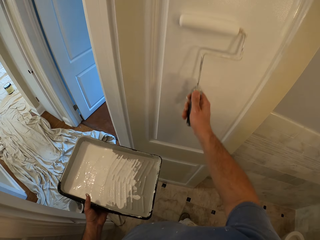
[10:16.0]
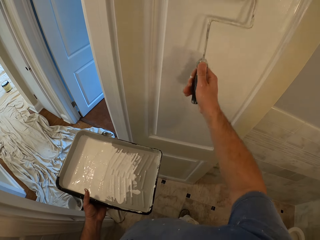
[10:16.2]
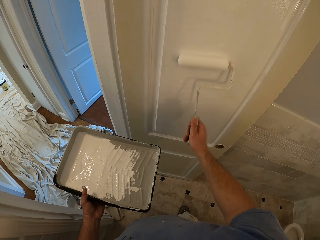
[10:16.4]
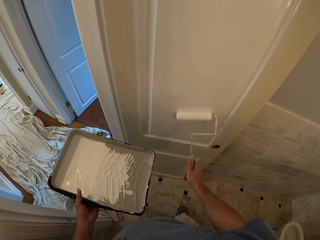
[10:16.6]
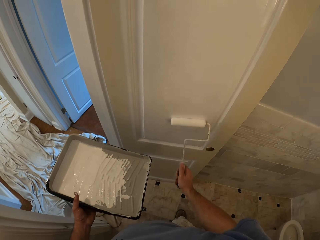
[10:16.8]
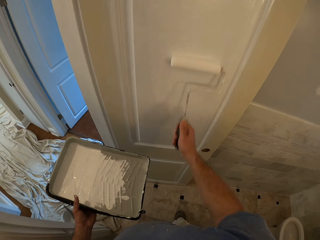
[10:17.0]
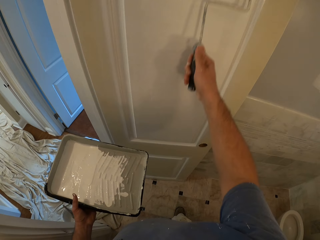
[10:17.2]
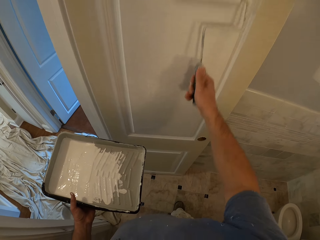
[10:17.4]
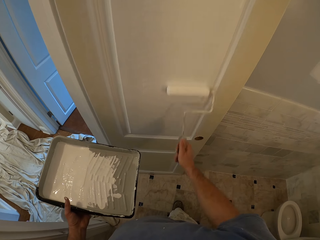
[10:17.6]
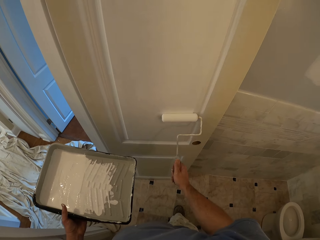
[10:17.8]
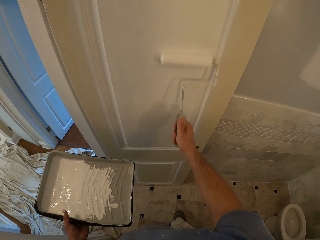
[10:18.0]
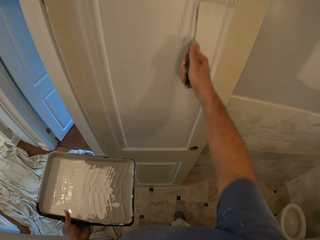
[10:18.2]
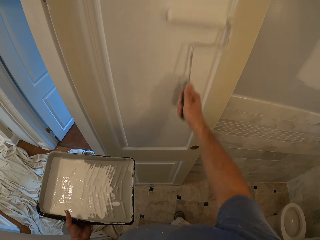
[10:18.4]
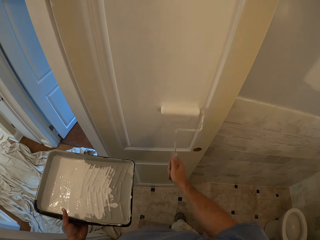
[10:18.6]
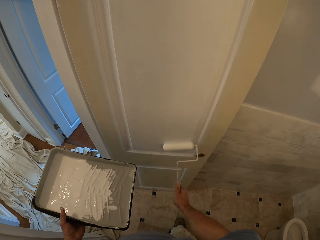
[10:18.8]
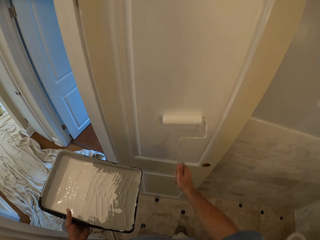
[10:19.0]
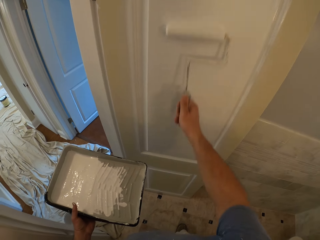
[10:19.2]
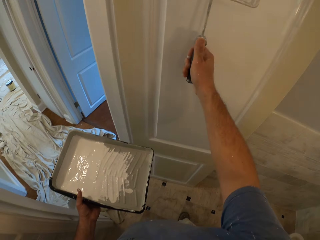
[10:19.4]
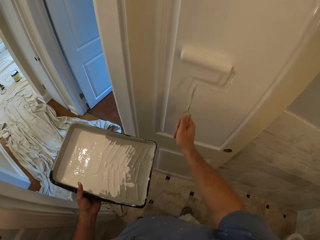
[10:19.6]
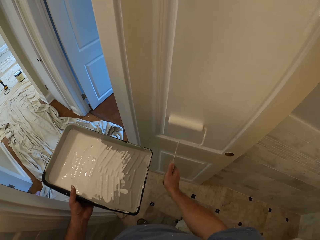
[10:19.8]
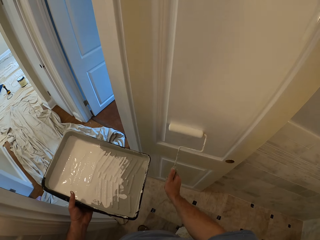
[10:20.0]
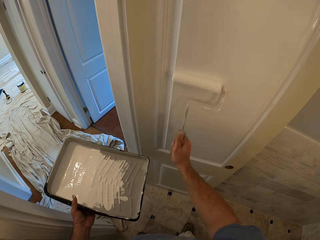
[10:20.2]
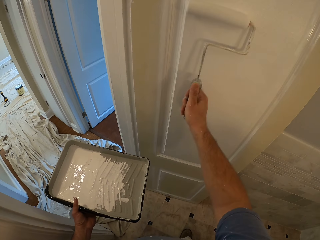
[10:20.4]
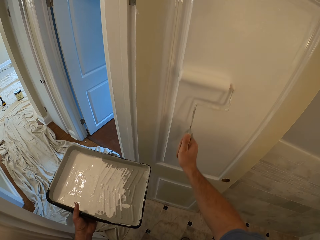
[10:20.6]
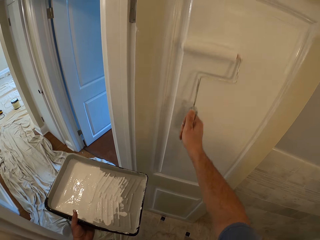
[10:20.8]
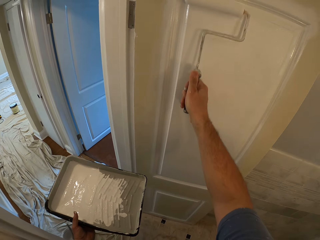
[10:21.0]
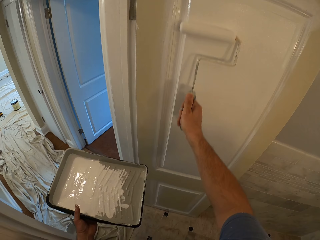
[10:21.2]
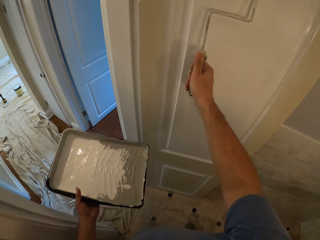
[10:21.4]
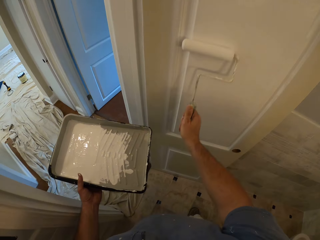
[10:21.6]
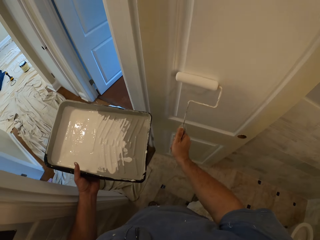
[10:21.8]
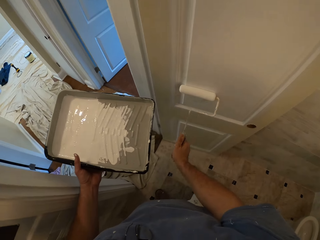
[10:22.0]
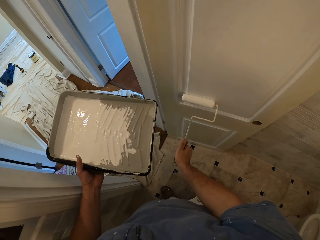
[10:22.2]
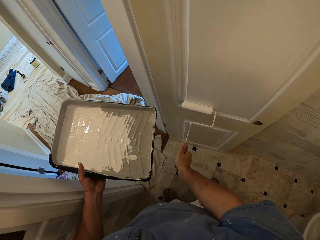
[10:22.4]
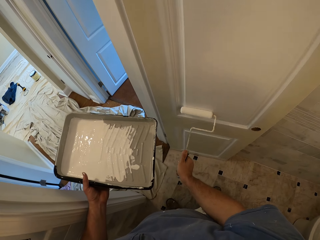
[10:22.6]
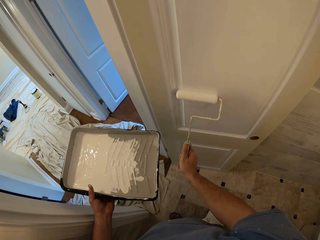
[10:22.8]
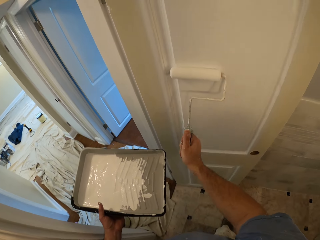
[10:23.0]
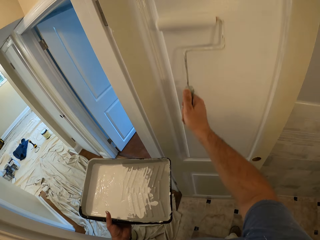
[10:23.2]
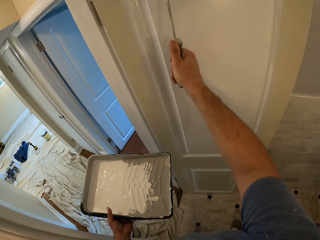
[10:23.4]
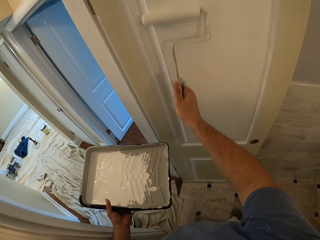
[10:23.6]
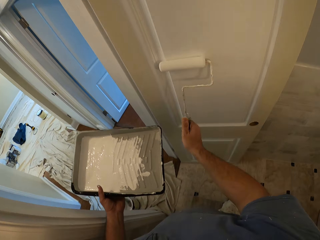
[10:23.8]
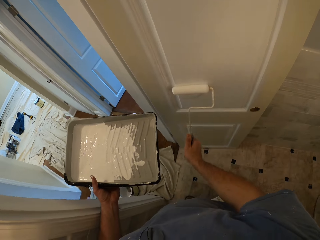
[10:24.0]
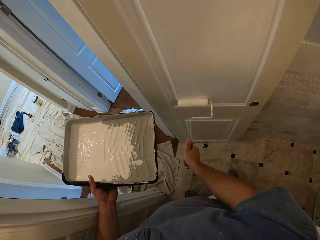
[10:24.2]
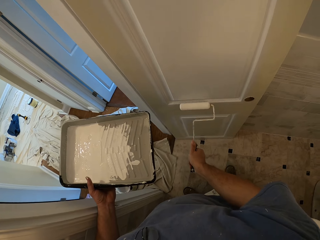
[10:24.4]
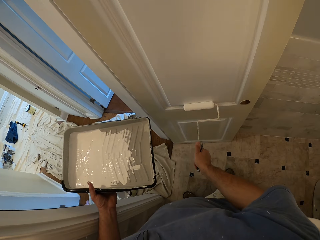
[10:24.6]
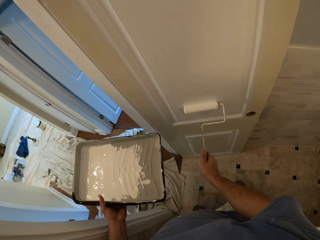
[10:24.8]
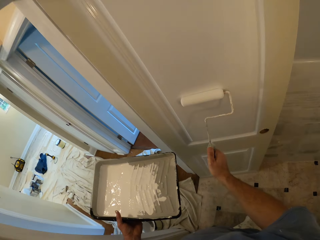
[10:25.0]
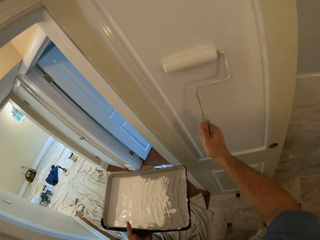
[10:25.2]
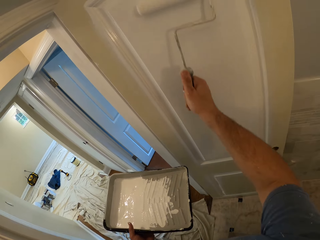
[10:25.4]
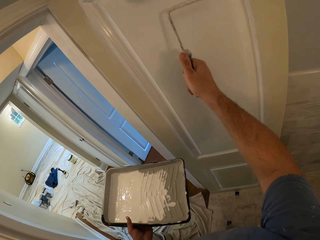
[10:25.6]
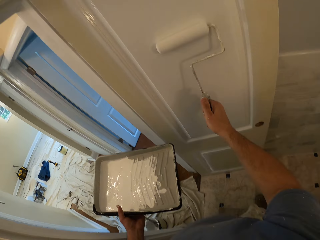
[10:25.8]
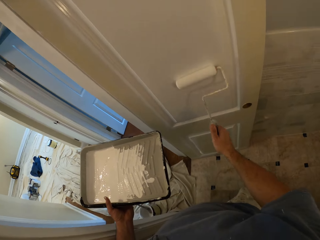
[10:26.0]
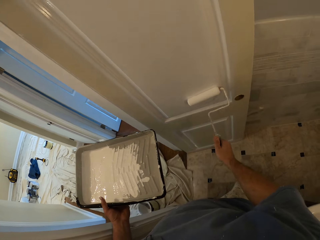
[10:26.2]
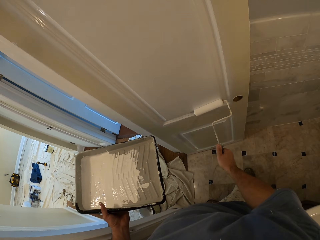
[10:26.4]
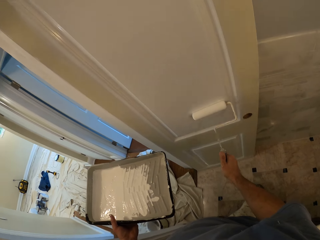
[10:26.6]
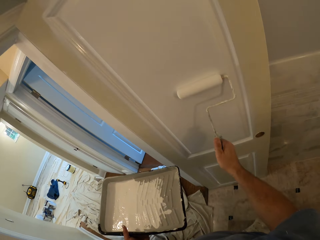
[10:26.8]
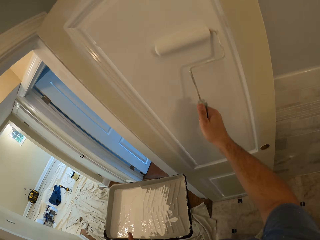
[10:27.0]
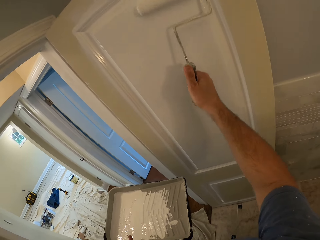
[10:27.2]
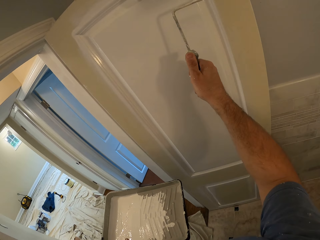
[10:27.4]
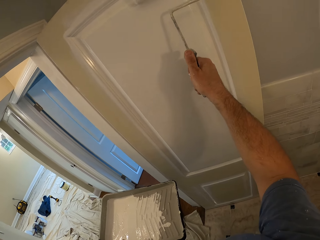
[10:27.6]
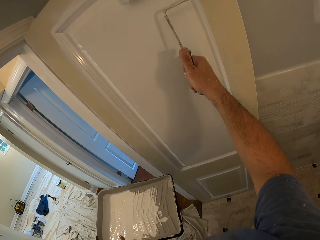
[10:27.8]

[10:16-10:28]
The camera wearer paints the door with a paint roller.

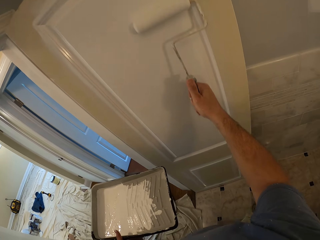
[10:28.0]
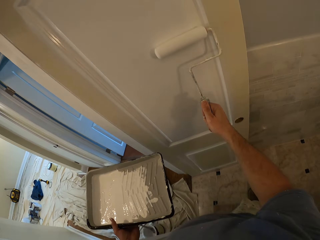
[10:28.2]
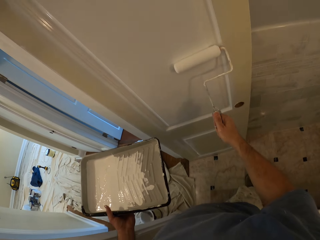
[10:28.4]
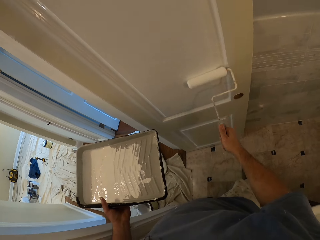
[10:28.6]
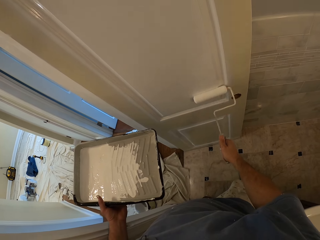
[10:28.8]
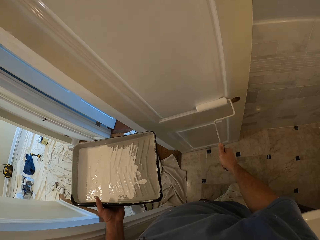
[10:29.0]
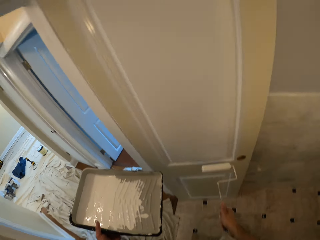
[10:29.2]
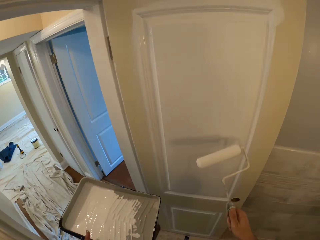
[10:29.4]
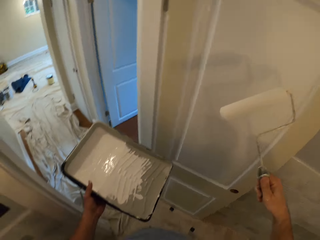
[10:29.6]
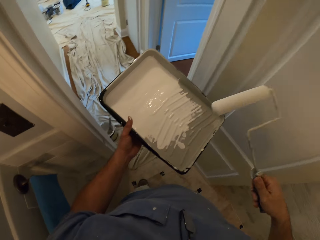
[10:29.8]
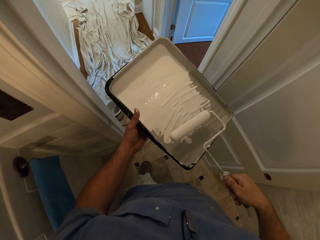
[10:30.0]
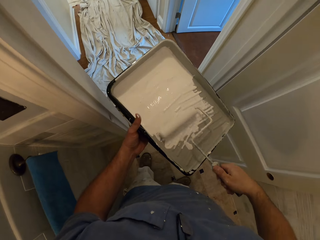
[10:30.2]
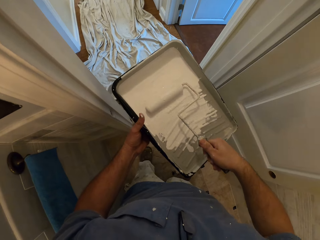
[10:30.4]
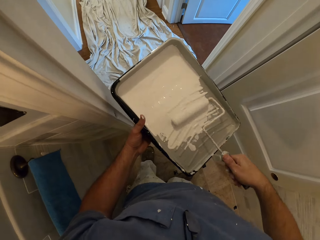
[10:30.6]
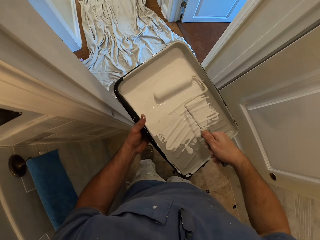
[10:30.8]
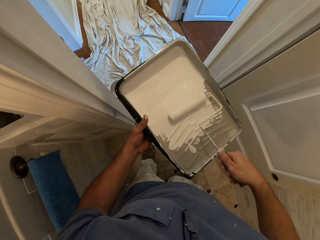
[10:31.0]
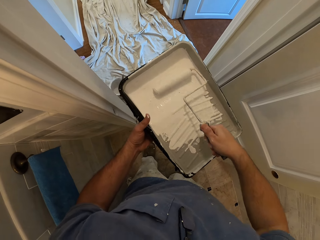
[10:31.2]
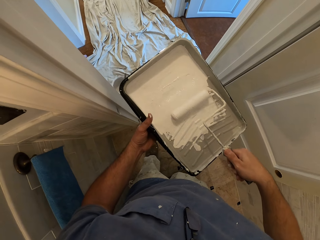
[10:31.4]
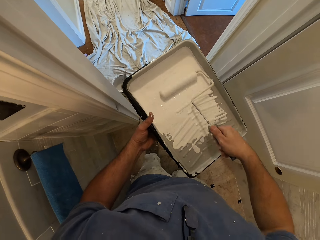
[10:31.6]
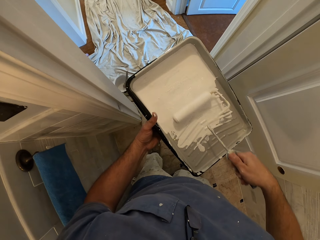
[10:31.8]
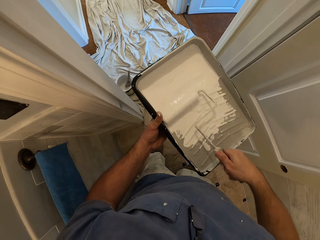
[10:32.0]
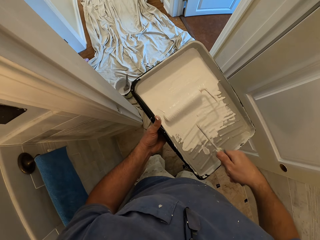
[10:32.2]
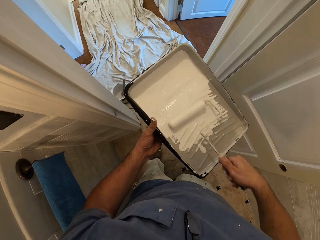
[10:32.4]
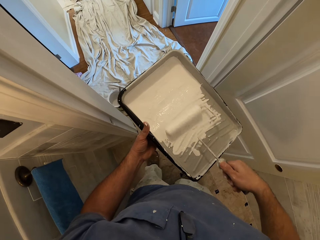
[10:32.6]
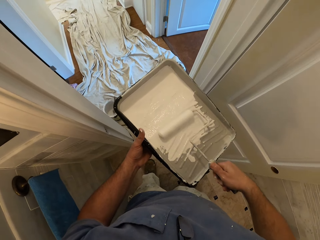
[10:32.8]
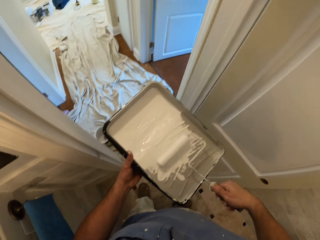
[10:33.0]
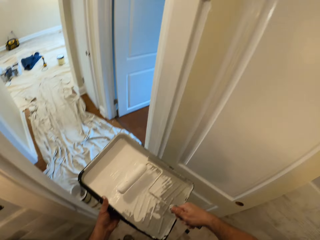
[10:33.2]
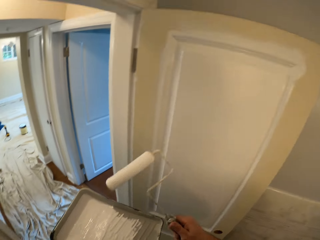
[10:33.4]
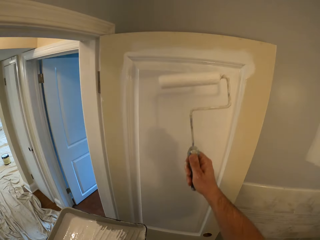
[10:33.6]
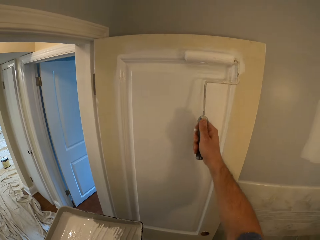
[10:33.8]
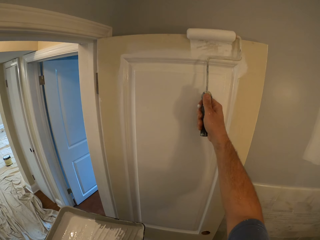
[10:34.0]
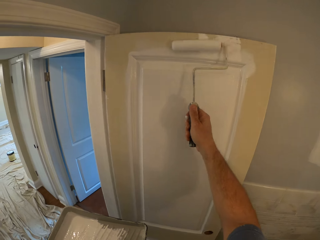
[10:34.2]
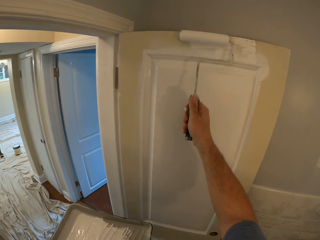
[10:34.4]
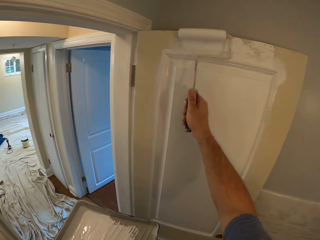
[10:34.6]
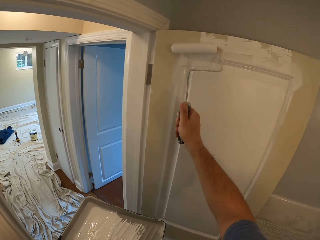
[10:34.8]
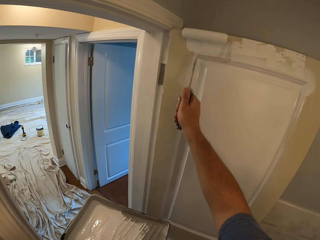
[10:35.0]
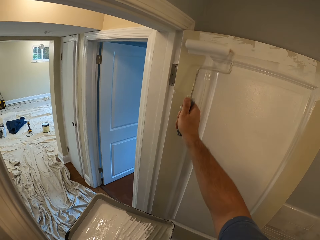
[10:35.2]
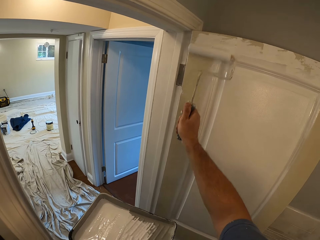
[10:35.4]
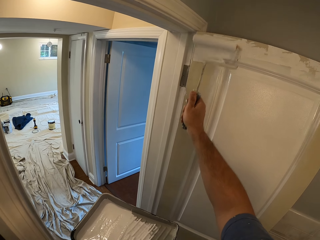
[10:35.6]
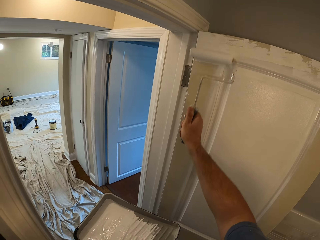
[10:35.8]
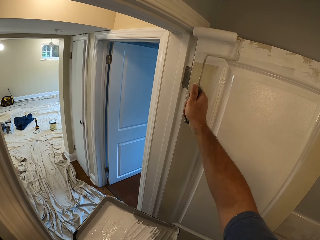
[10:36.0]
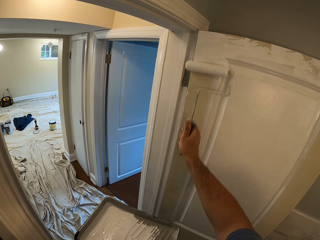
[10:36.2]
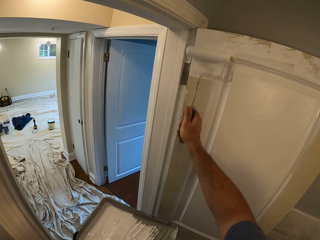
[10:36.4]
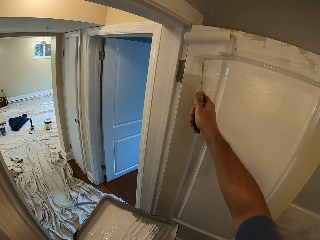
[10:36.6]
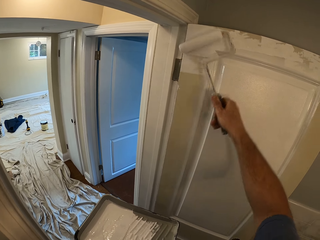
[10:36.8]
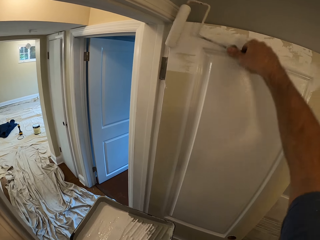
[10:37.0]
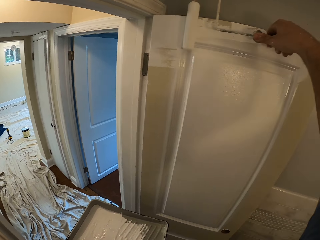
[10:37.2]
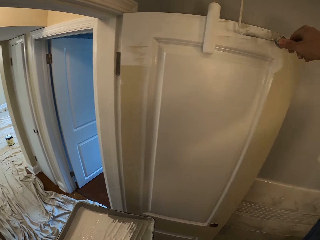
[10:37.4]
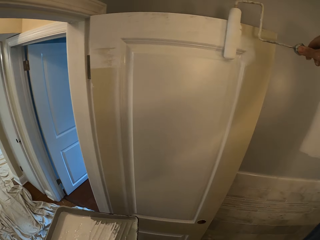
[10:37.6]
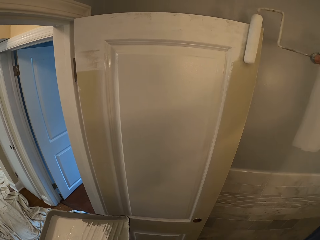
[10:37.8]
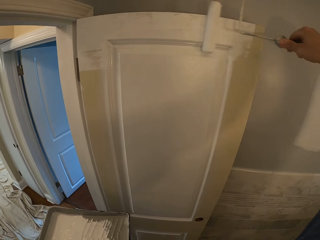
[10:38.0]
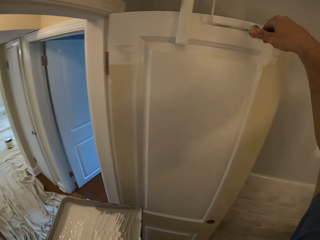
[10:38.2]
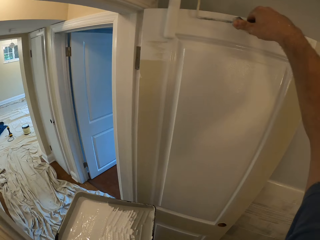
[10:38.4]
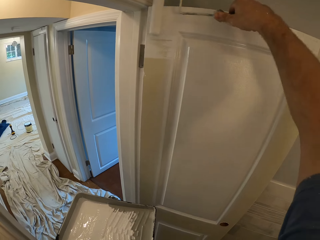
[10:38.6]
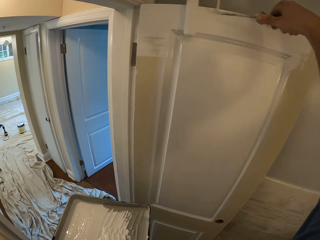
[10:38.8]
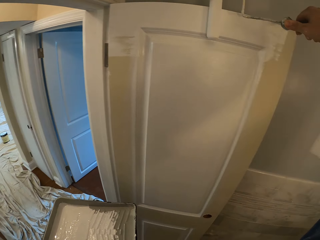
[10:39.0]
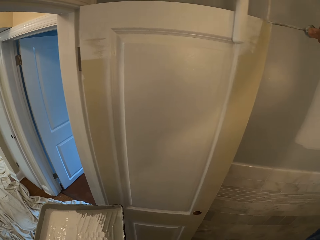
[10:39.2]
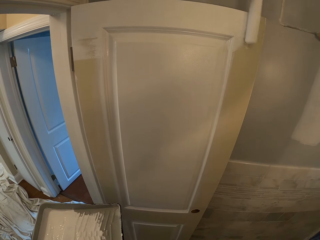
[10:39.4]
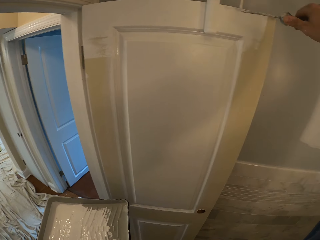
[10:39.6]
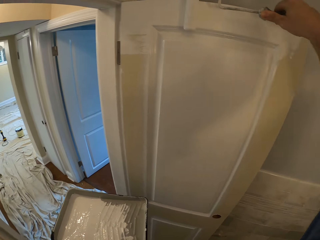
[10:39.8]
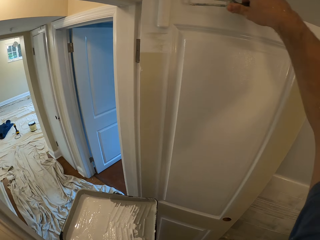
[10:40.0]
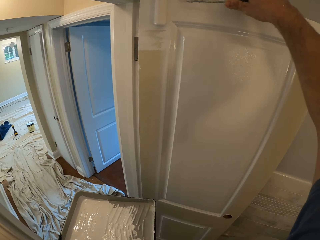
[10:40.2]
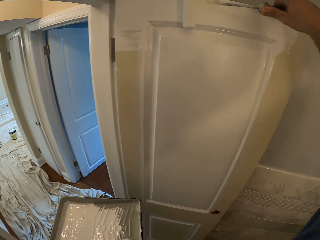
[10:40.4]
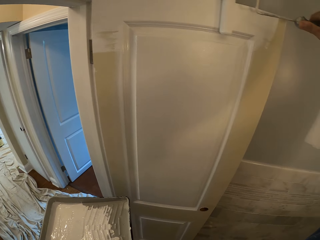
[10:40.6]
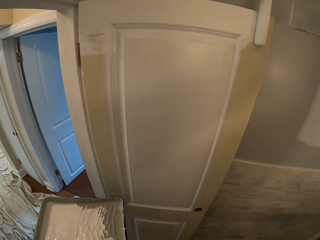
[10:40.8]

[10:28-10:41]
The camera wearer dips the paint roller into the paint tray. They paint the door with the paint roller.
